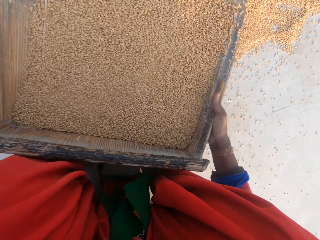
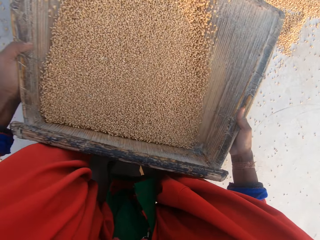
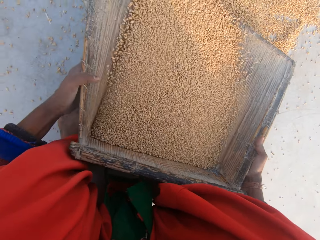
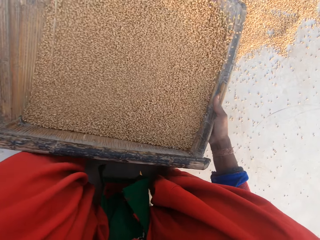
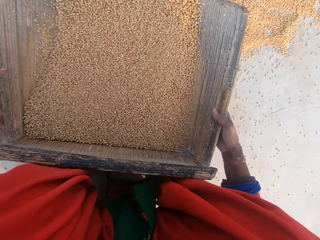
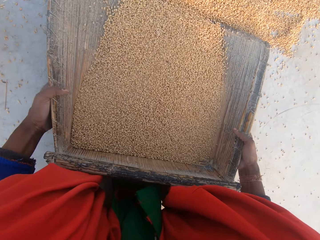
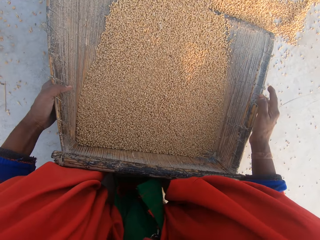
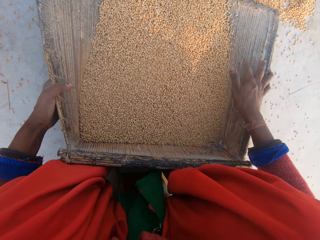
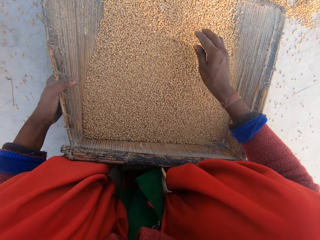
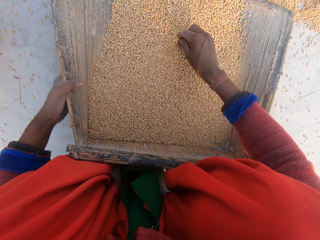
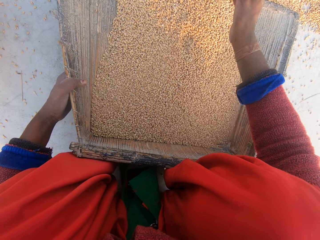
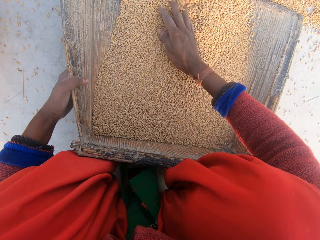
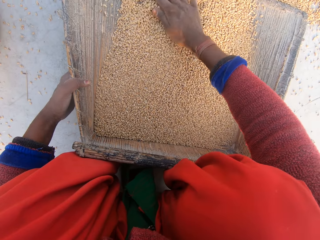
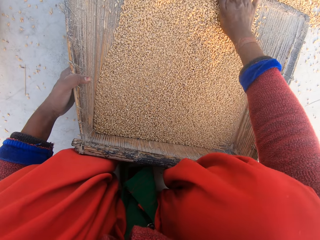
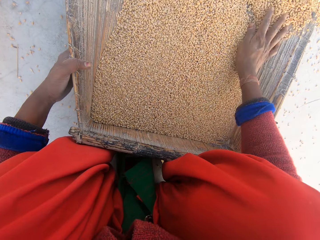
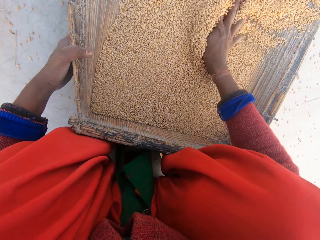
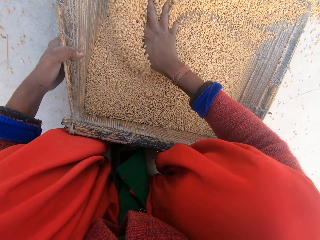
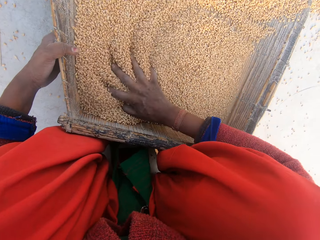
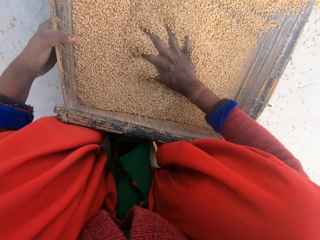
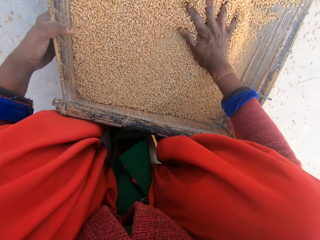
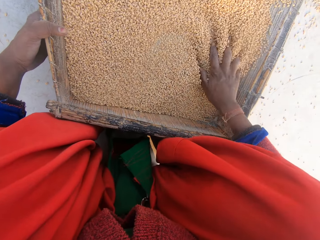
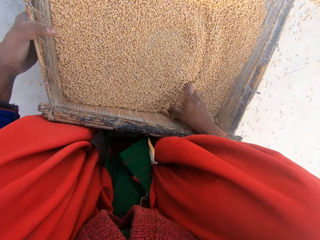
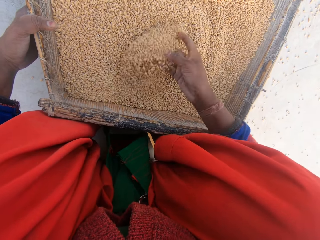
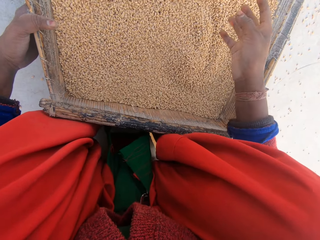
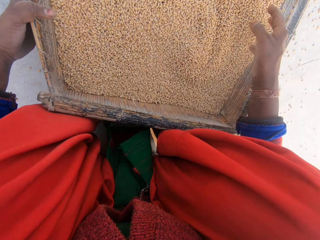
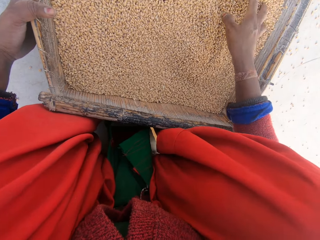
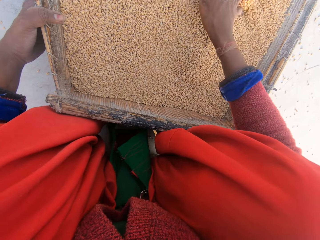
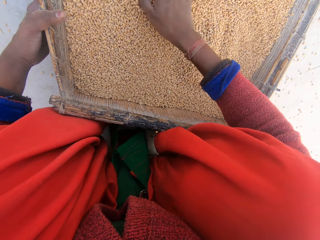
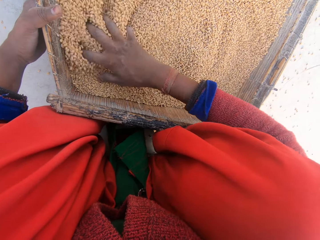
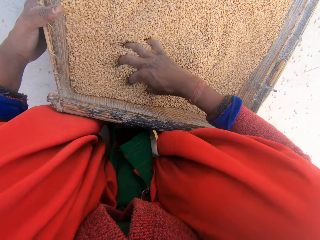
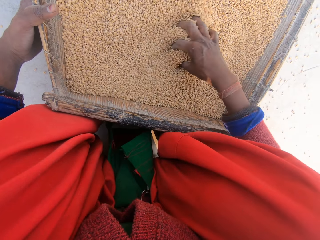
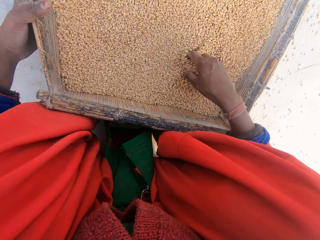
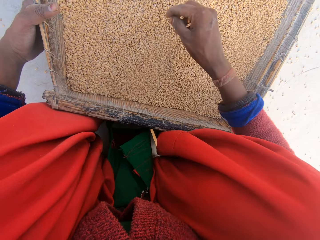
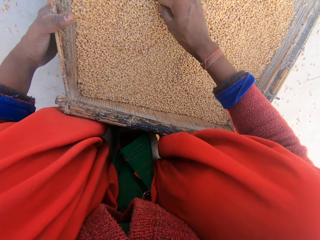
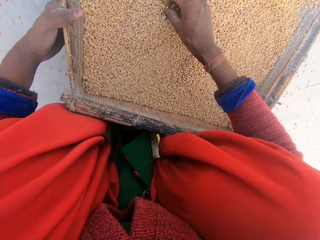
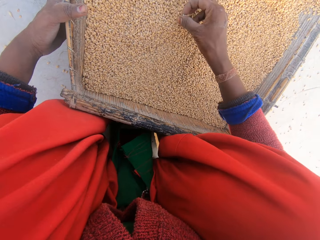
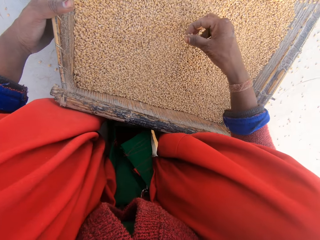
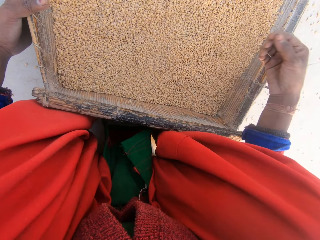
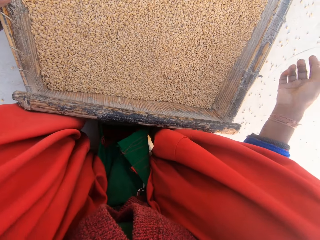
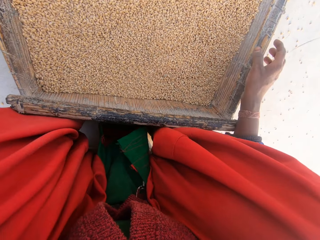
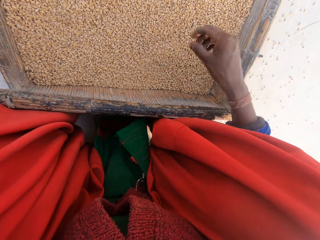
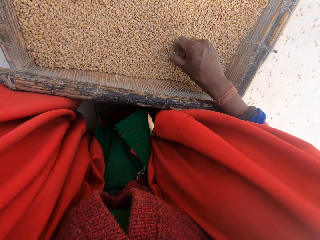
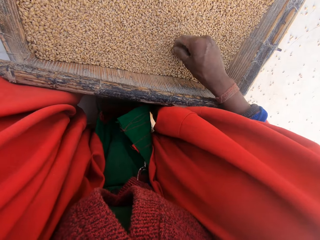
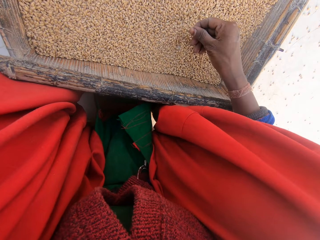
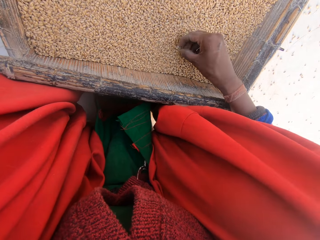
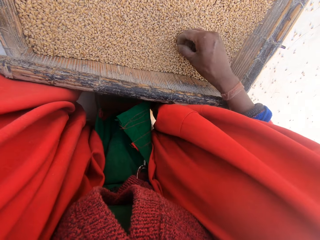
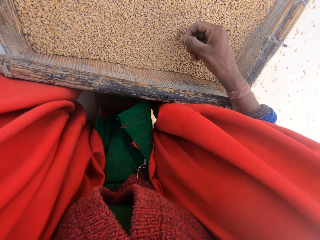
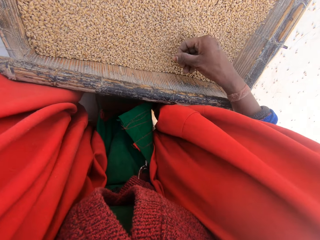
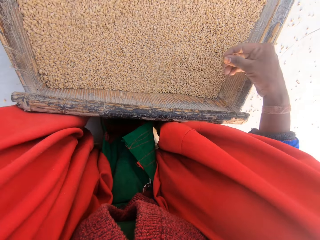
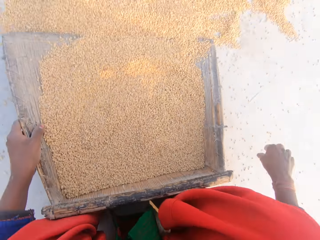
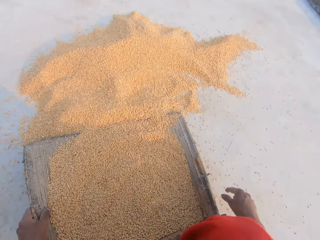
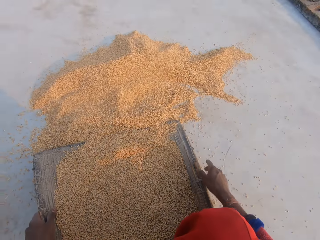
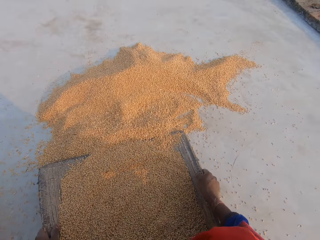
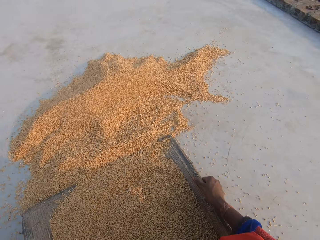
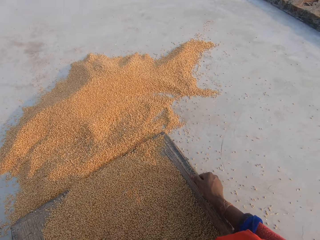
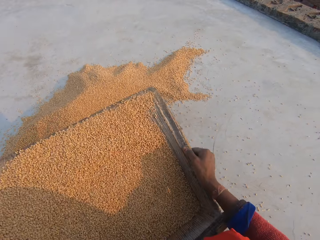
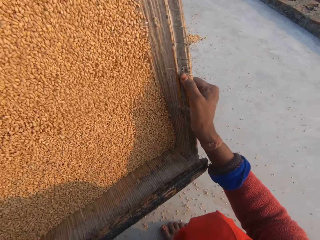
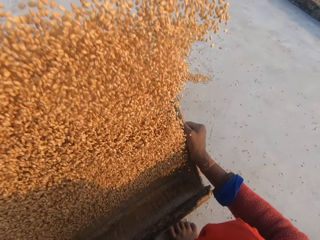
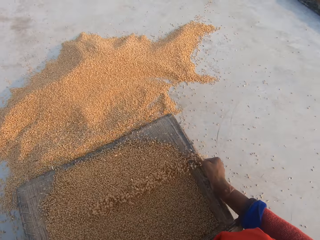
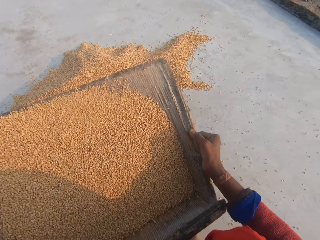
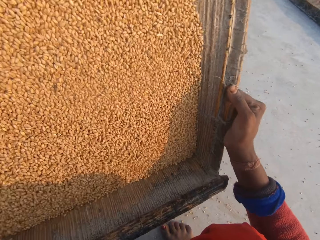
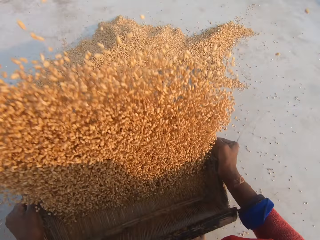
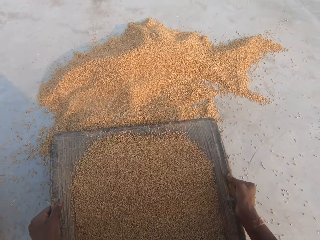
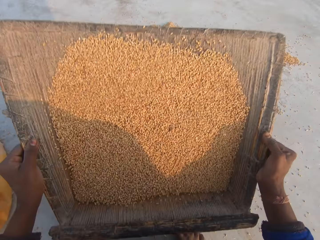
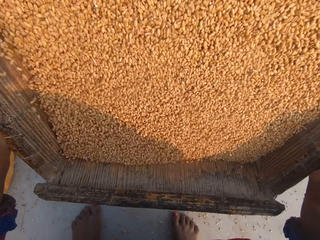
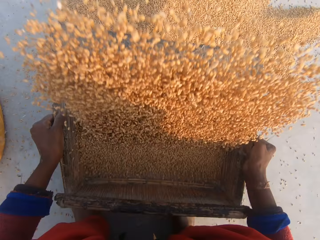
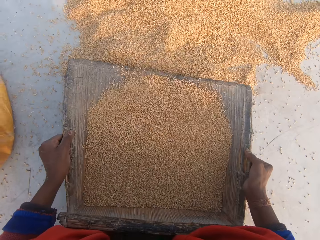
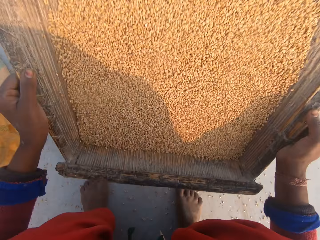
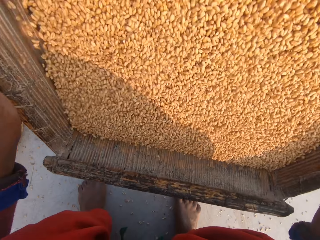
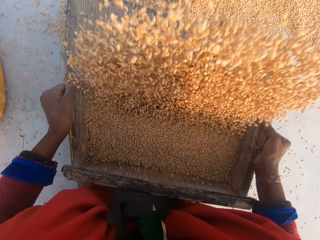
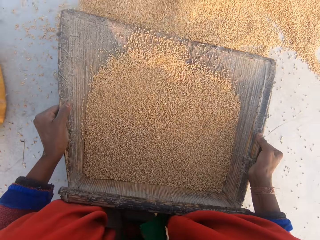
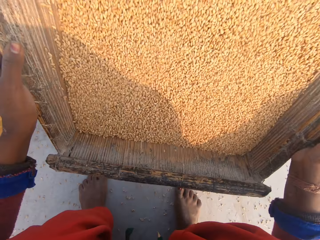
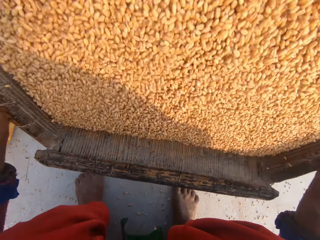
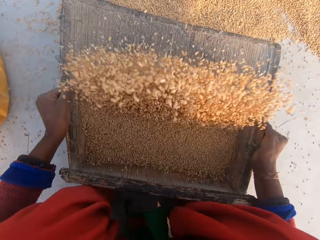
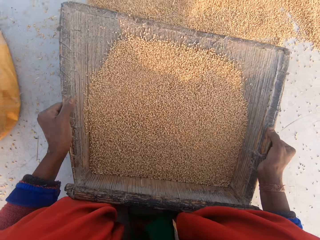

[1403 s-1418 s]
The camera wearer holds the sieve with one hand. She drops the sieve on the ground. She removes dirt in the wheat kernels. She throws the dirt. She spreads the wheat kernels. She checks the grain in the sieve with her right hand. She removes dirt in the wheat kernels. She throws the dirt. She touches the sieve with the right hand. She removes dirt in the wheat kernels. She throws the dirt. She holds the sieve with both hands. She winnows the wheat kernels. She carries the sieve with her hands. She shakes the grain in the sieve.

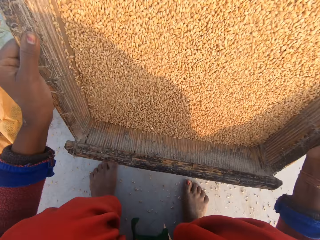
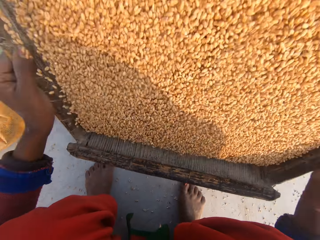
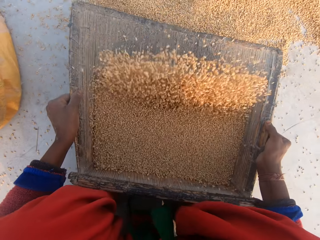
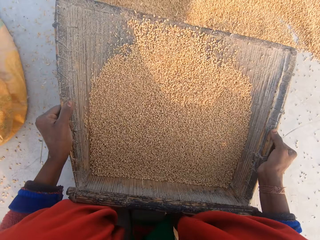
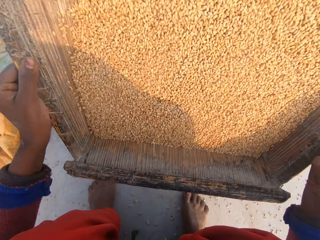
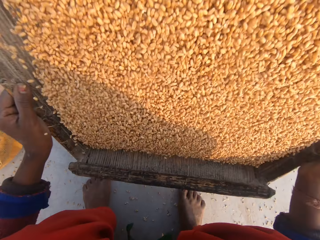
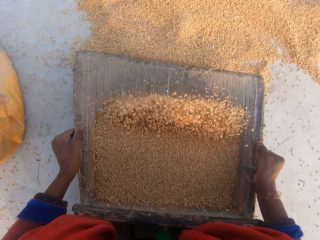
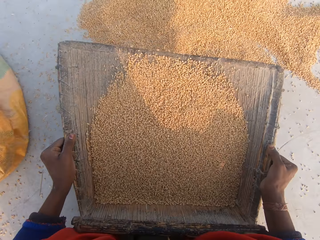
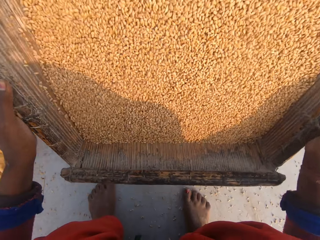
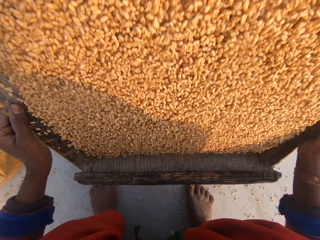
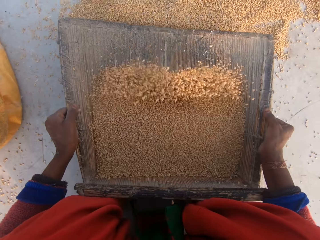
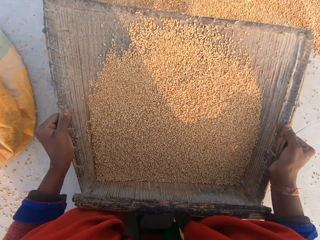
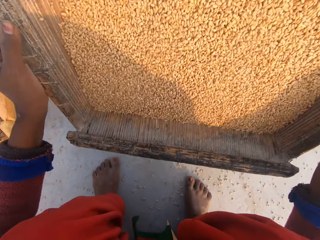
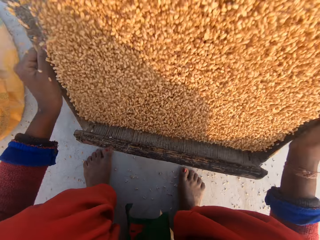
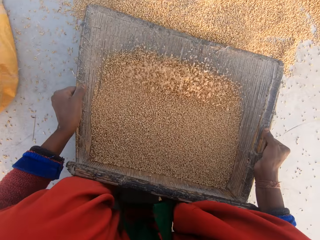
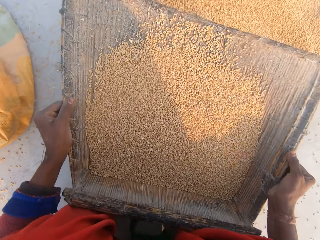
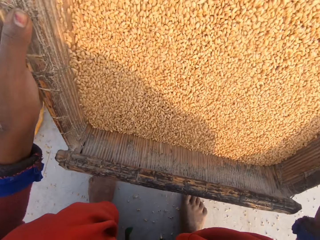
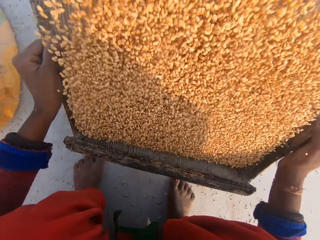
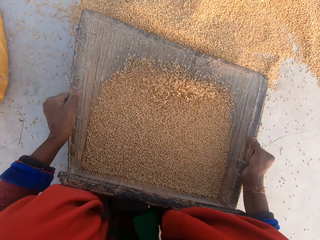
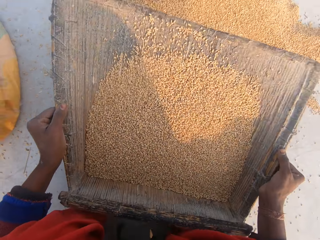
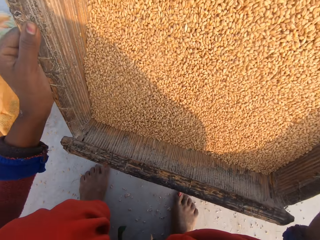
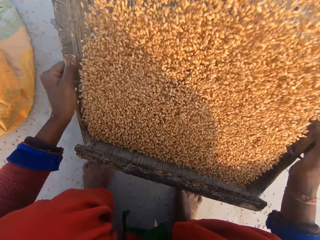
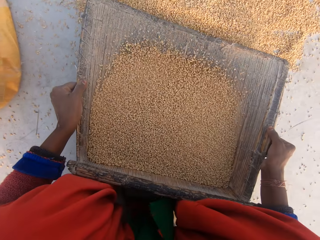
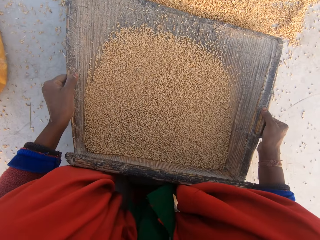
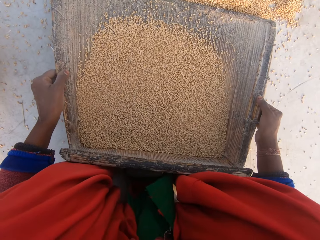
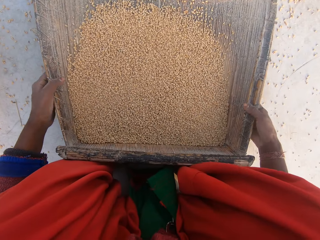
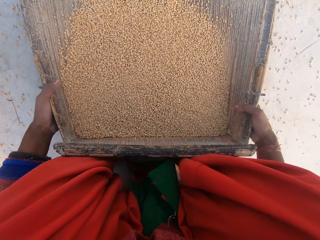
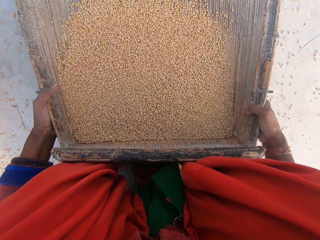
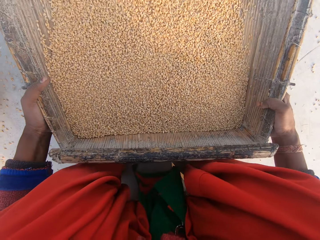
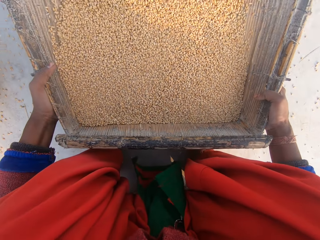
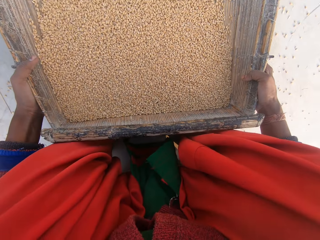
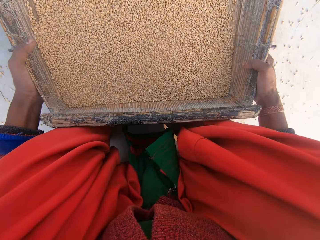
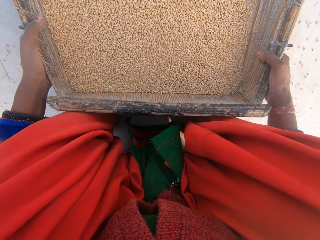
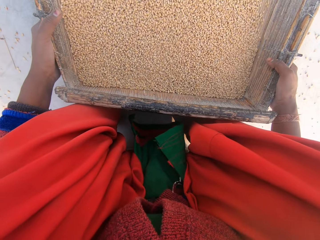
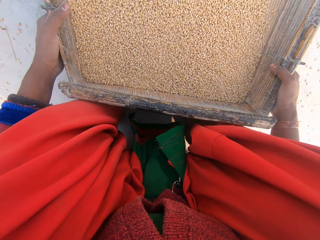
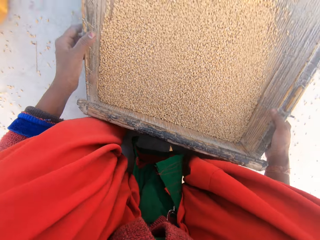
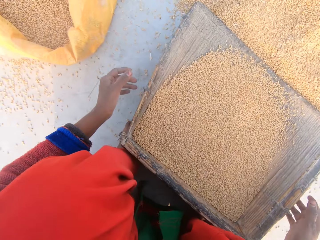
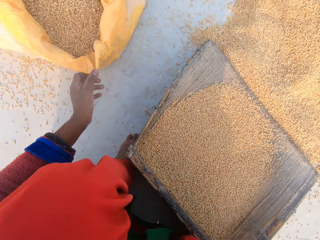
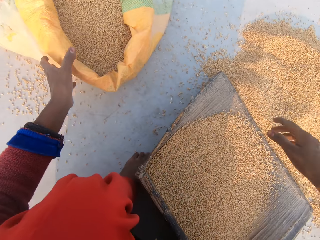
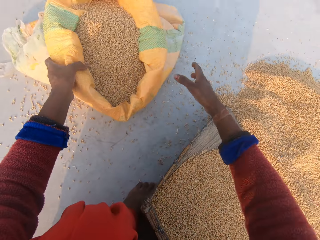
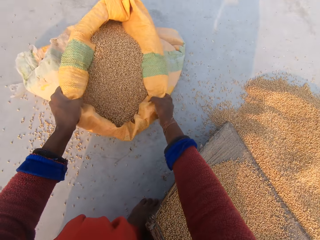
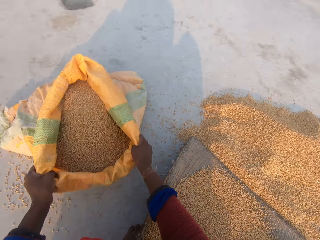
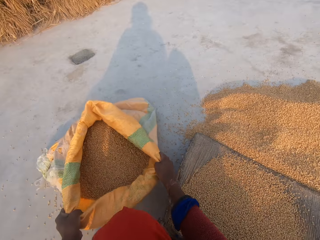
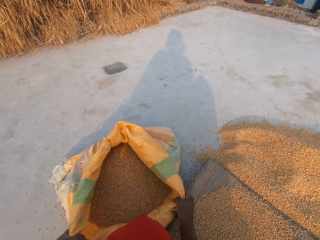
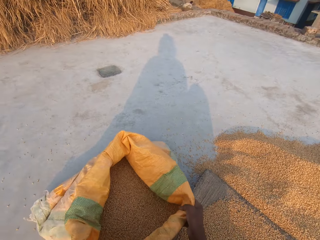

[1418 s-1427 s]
The camera wearer moves the hands in the sieve. They winnow the wheat kernels. They place the sieve on the floor. They pull the sack of grain with both hands.
